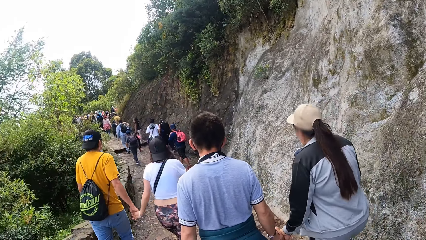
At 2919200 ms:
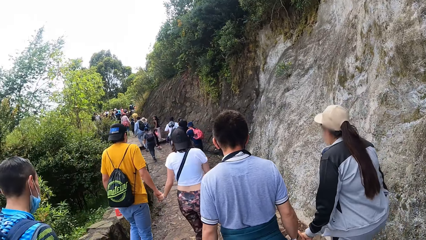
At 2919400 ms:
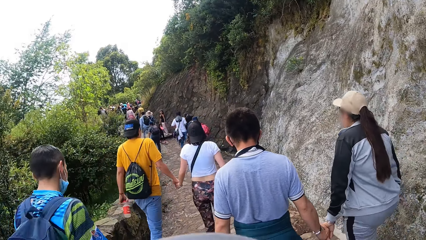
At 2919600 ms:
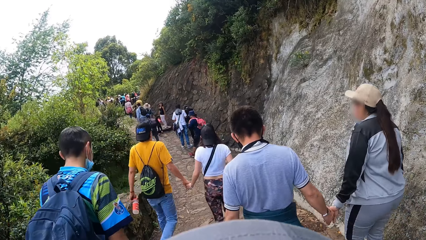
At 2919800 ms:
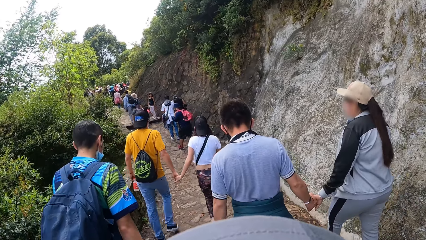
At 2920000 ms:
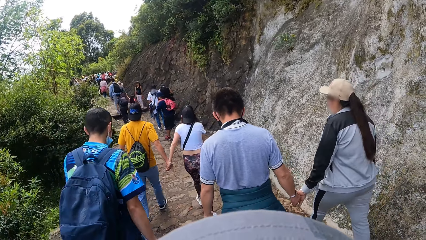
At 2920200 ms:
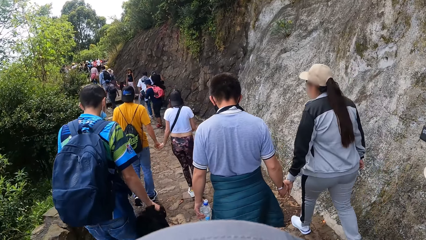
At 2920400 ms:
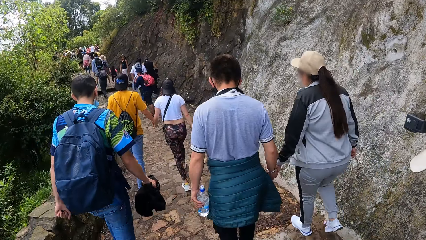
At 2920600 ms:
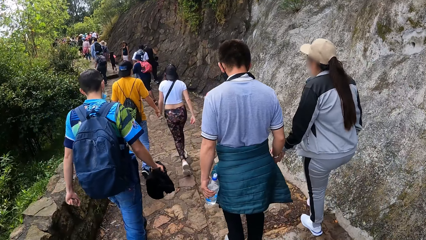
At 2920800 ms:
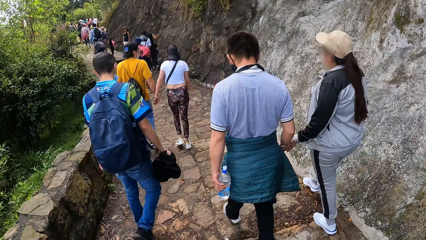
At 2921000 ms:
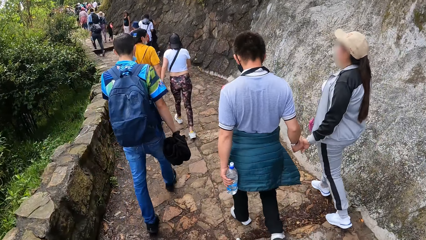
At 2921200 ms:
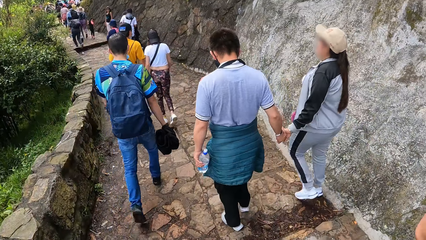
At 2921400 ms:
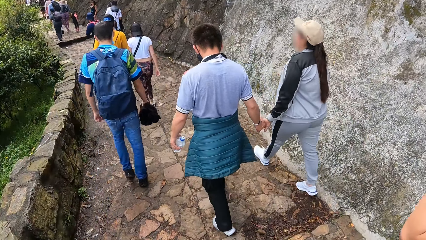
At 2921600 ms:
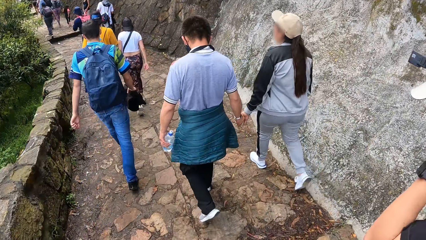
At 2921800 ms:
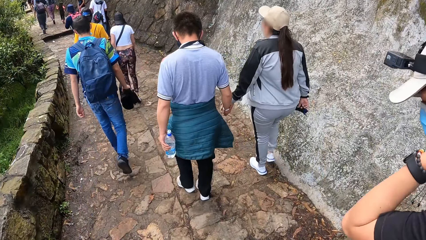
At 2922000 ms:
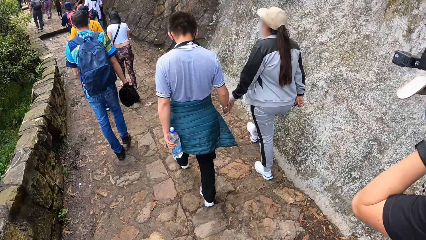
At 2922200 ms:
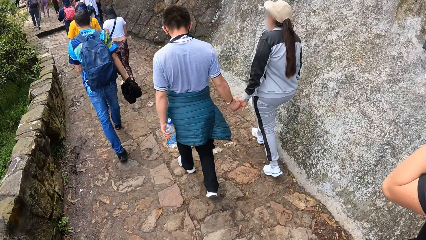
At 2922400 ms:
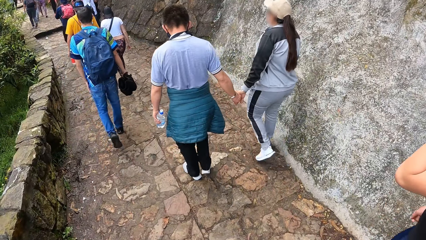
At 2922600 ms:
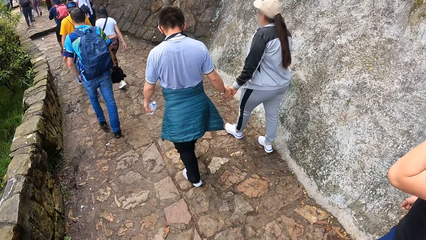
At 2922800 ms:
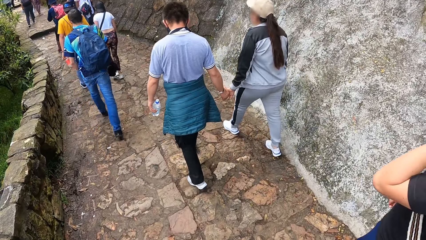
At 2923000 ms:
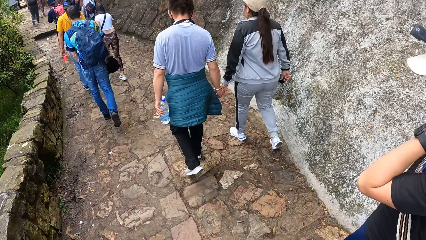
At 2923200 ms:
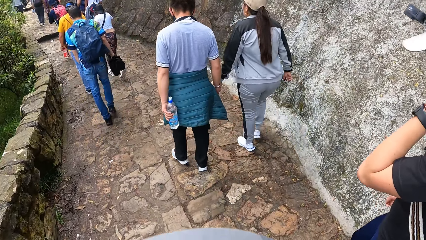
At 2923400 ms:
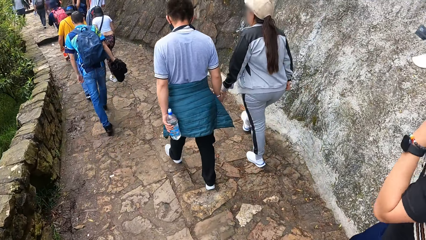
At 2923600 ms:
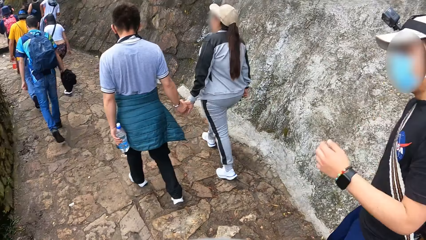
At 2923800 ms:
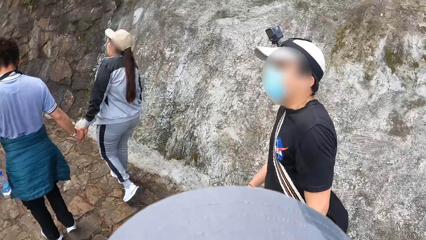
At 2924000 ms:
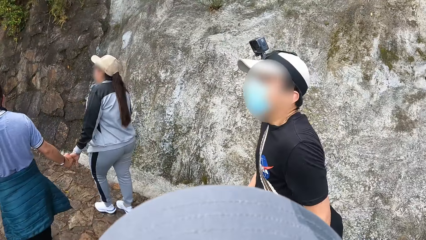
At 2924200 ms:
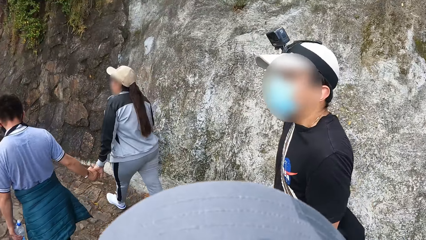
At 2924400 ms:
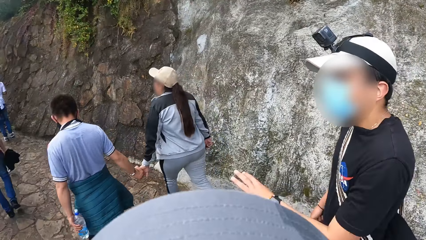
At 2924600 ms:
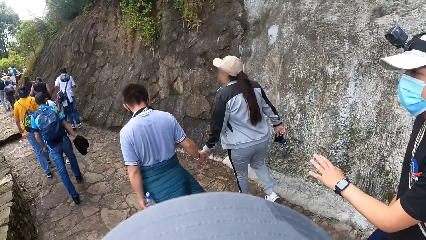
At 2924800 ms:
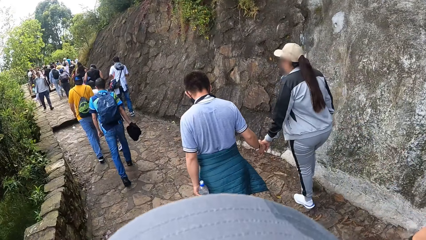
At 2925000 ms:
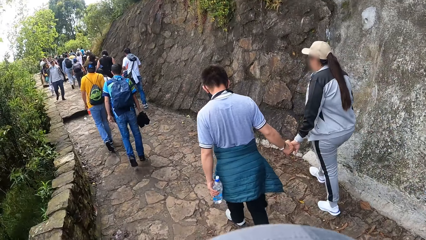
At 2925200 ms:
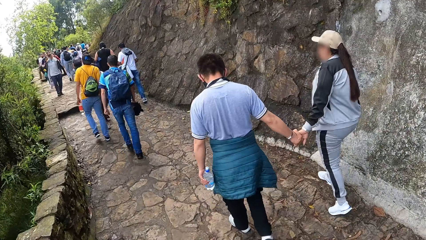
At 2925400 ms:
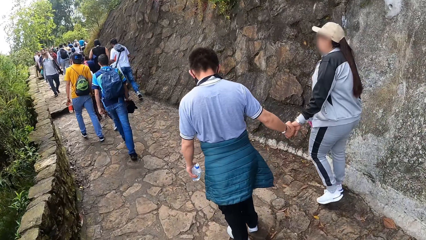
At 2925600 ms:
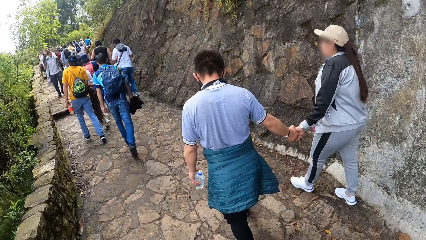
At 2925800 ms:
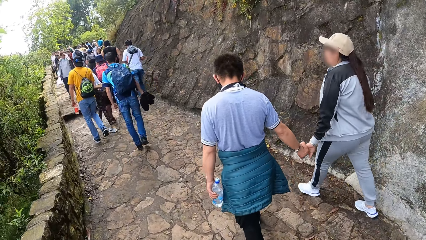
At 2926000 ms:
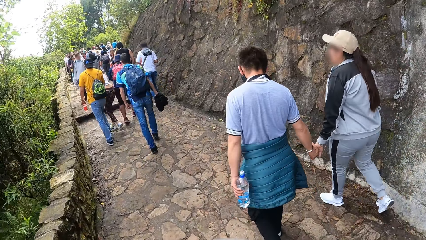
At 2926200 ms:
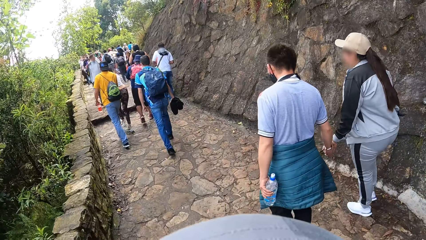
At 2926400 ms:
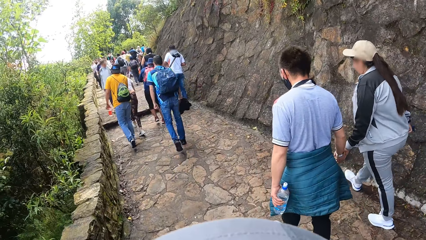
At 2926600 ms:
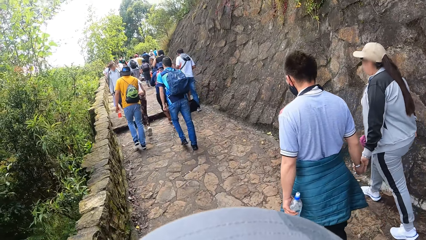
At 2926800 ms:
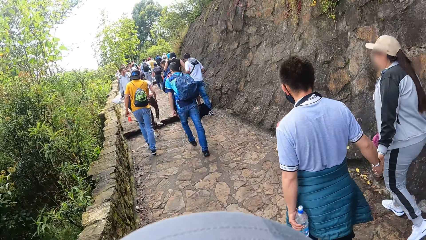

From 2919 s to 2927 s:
A man touches his neck with his left hand.

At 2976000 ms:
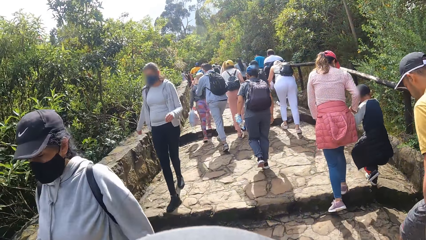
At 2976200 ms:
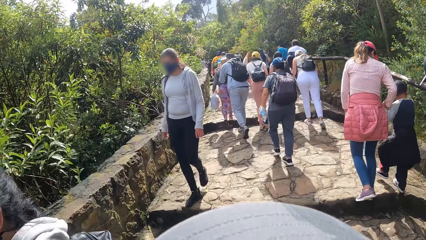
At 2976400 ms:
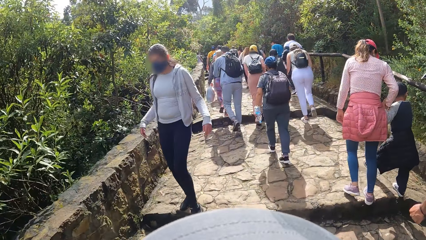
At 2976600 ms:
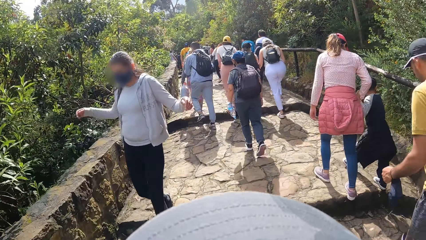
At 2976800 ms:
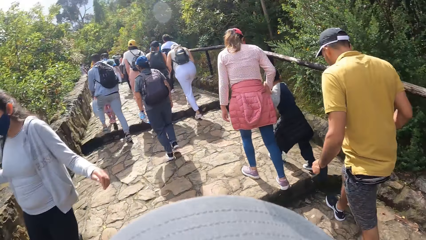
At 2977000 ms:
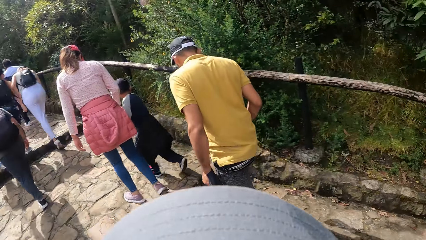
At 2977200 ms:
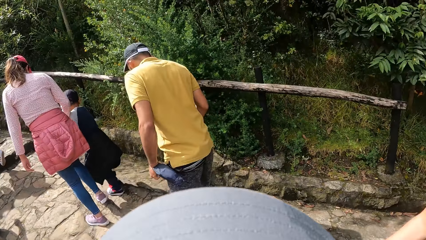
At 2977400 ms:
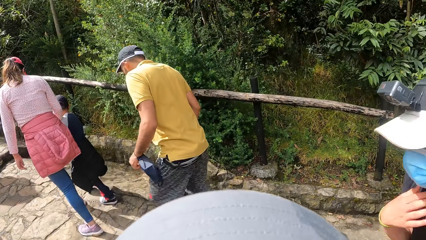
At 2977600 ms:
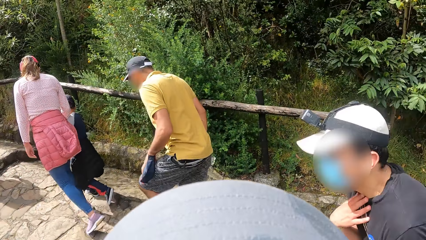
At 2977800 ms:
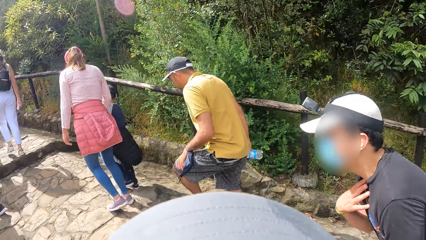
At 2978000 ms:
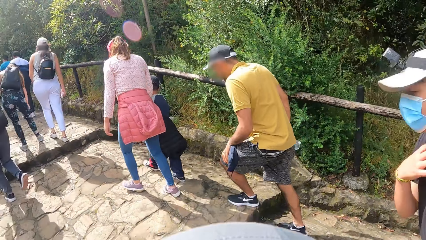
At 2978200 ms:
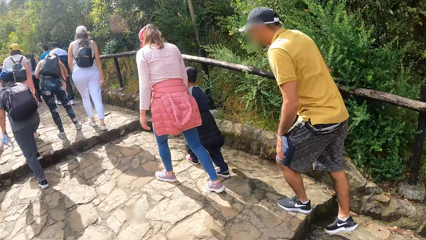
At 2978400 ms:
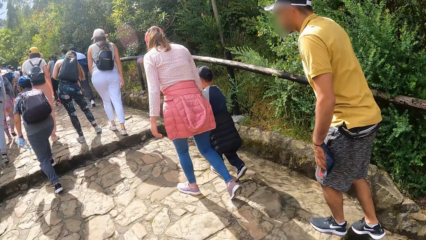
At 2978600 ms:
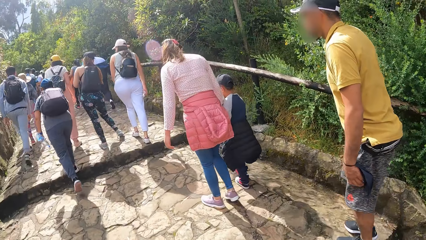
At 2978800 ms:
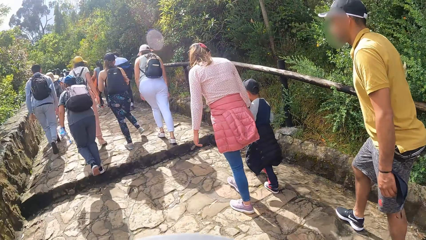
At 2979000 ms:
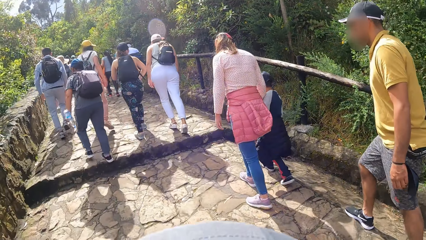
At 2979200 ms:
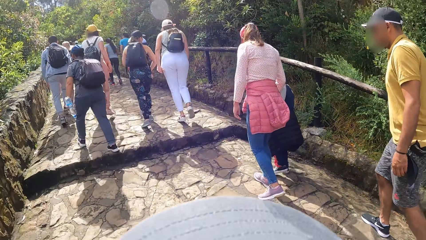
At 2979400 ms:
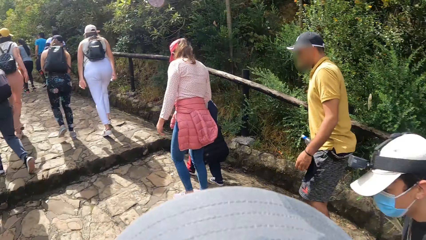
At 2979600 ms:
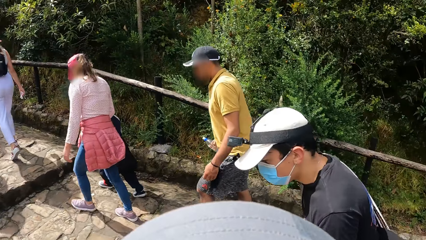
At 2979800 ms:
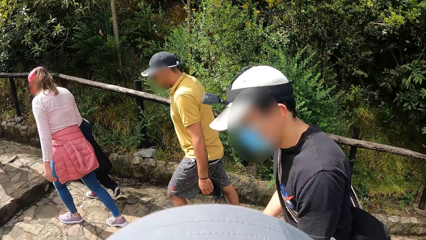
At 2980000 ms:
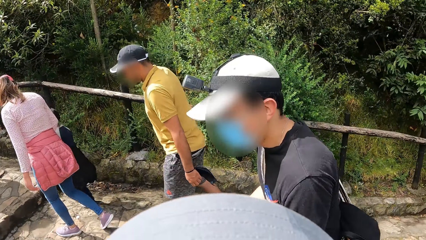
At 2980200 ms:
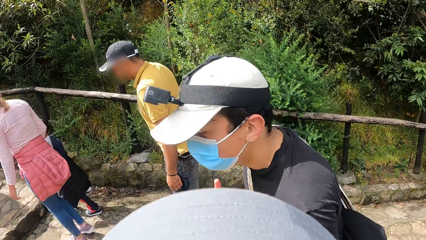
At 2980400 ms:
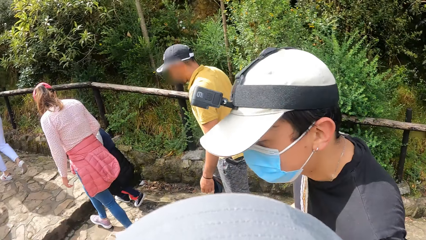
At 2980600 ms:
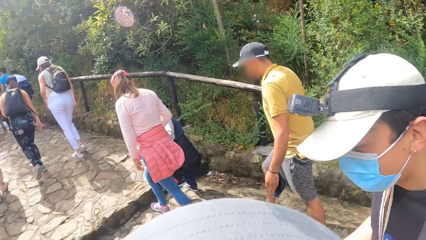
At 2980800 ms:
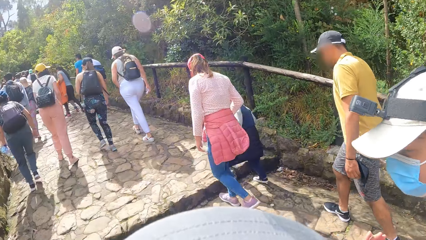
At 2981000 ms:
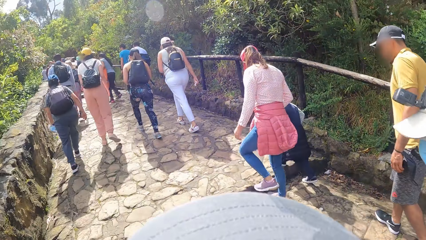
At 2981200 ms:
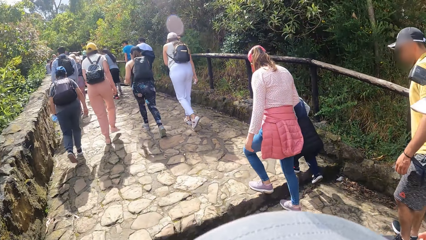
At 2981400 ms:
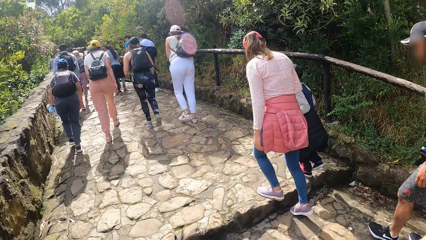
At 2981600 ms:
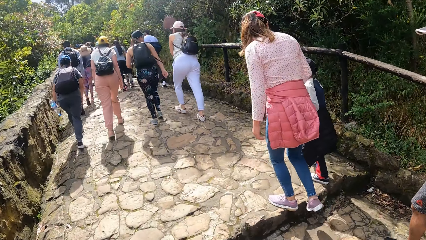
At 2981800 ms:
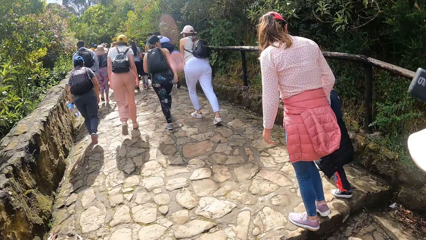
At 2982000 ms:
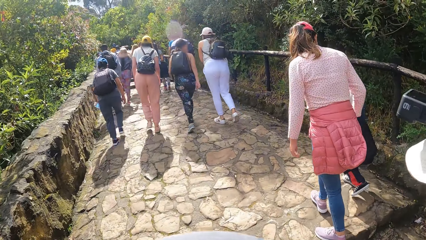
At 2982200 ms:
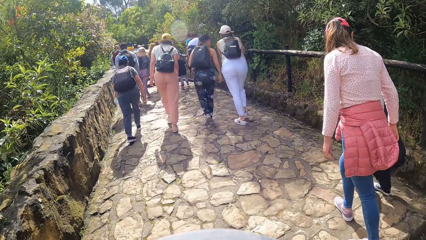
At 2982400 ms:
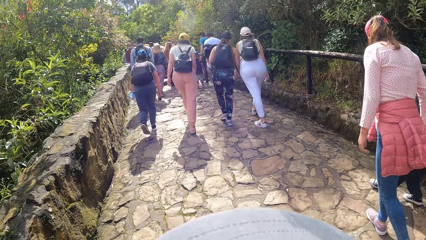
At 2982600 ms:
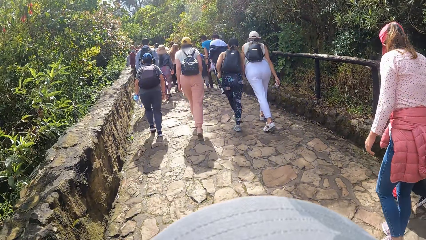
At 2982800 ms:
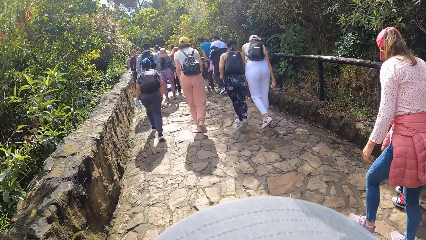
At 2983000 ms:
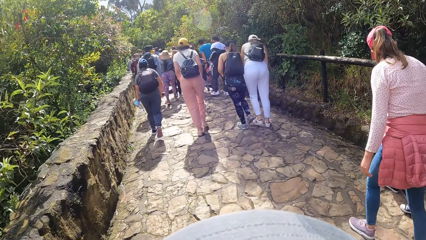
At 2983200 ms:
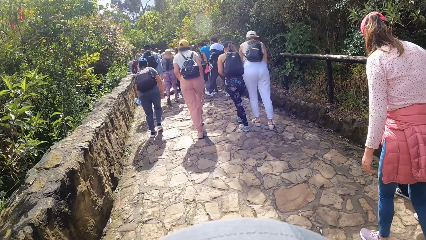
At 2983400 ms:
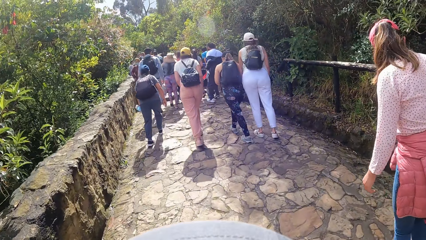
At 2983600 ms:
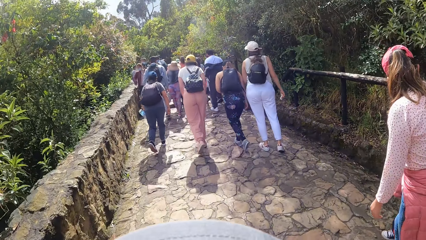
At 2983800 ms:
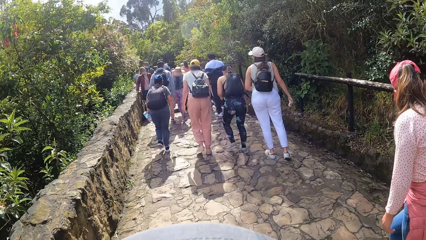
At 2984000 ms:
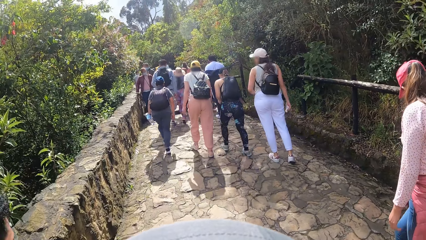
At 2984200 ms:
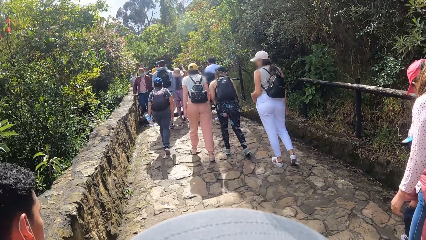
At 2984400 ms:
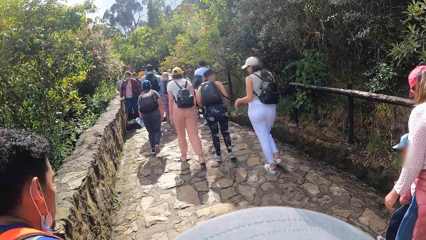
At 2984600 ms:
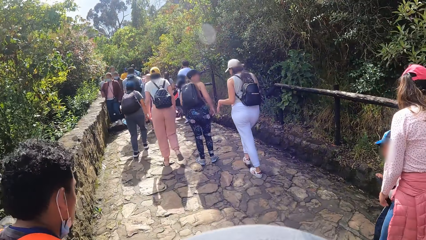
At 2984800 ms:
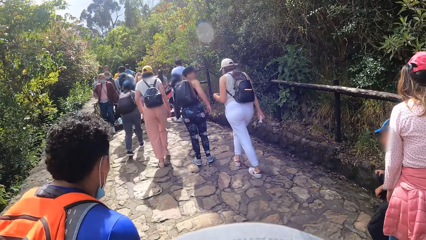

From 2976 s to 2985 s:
The man touches his shirt with his right hand. The camera wearer converses with the man.
